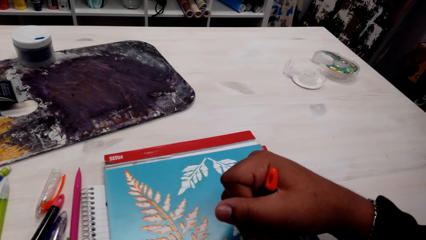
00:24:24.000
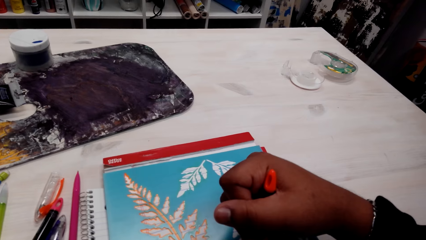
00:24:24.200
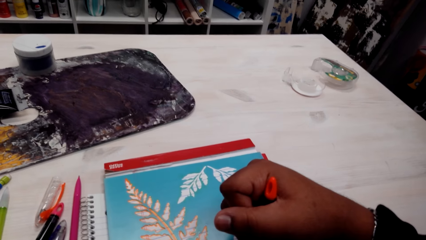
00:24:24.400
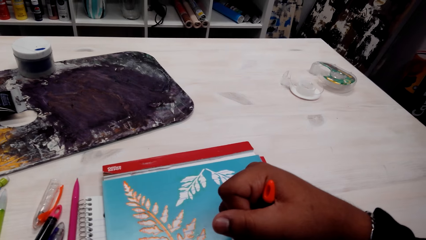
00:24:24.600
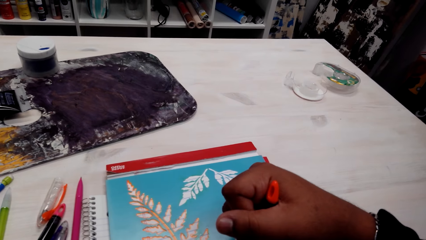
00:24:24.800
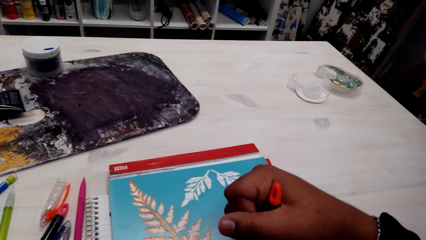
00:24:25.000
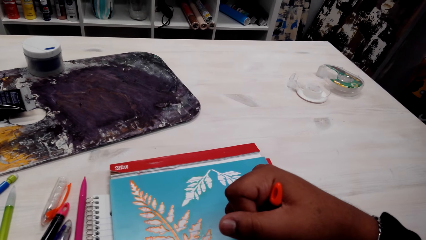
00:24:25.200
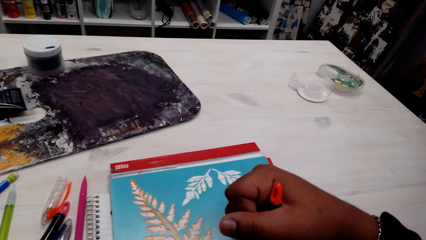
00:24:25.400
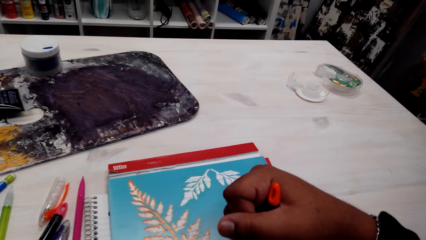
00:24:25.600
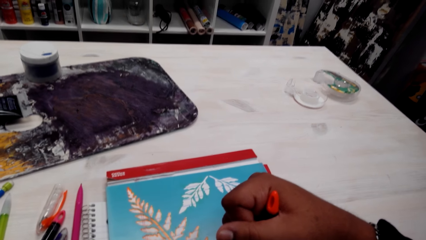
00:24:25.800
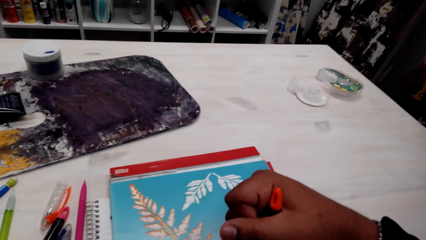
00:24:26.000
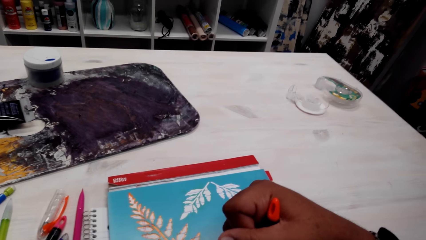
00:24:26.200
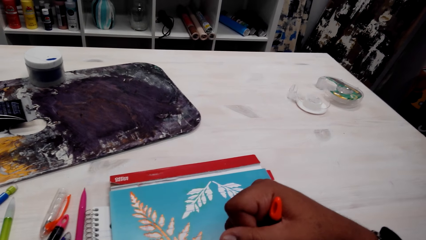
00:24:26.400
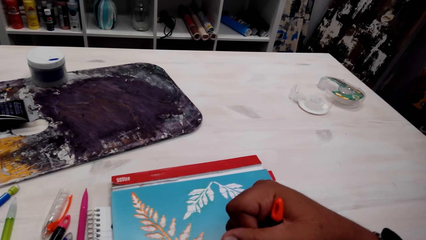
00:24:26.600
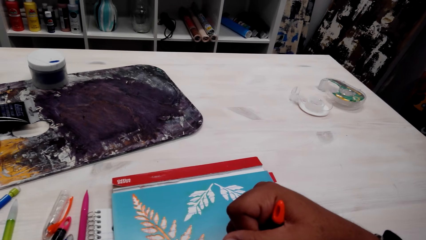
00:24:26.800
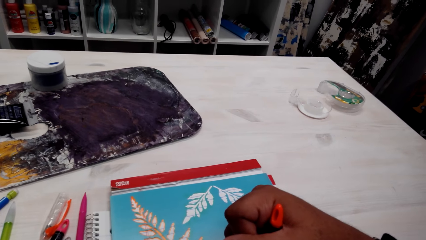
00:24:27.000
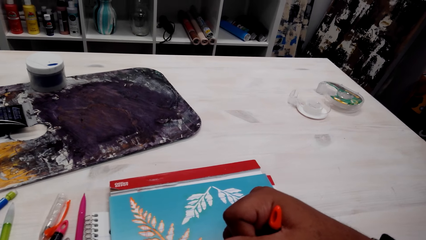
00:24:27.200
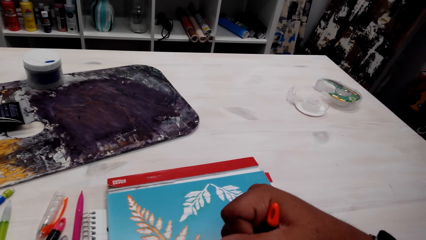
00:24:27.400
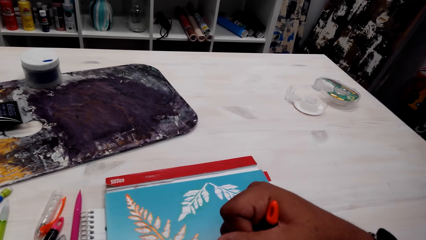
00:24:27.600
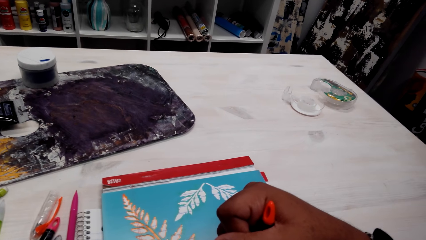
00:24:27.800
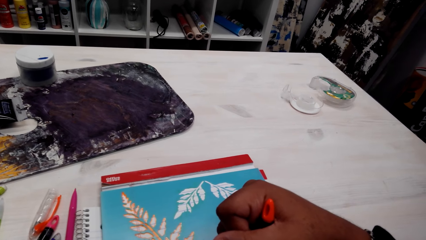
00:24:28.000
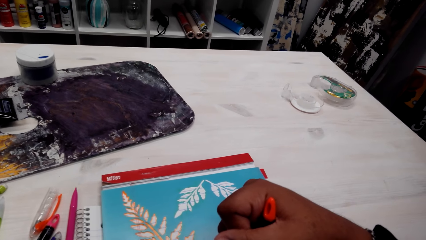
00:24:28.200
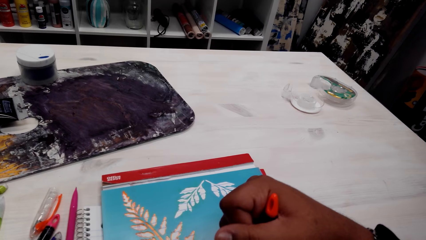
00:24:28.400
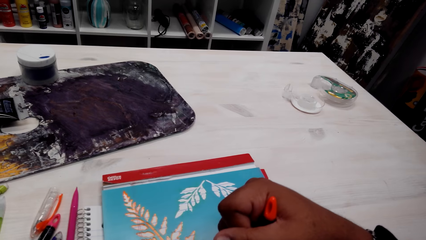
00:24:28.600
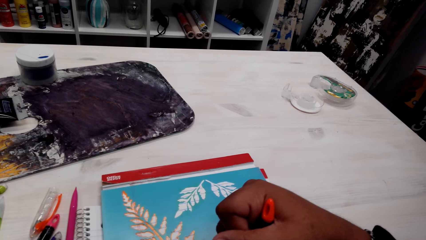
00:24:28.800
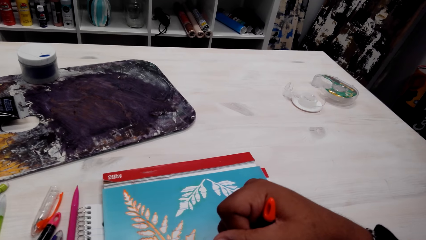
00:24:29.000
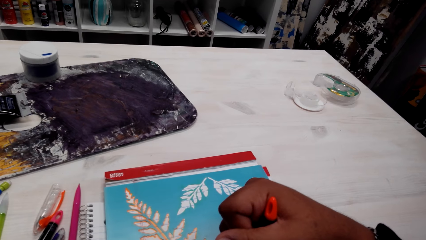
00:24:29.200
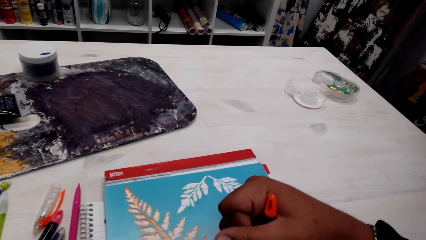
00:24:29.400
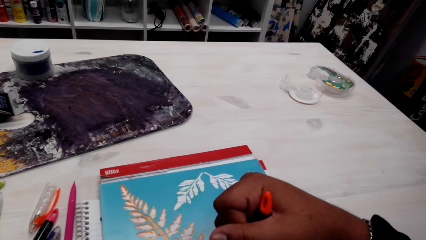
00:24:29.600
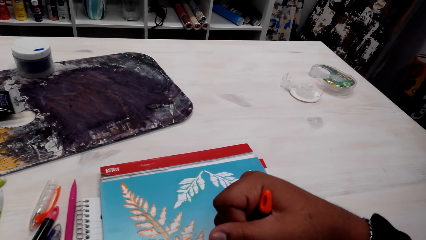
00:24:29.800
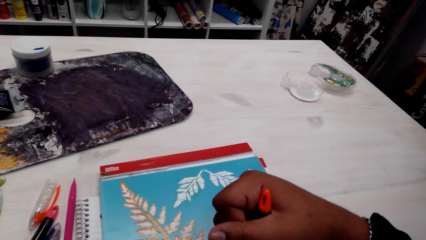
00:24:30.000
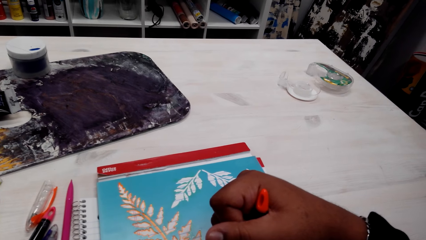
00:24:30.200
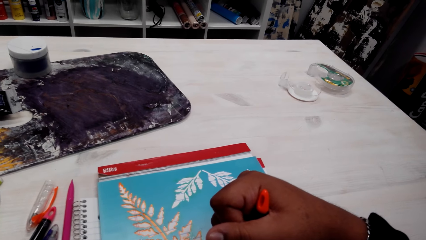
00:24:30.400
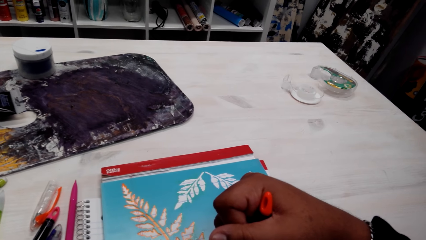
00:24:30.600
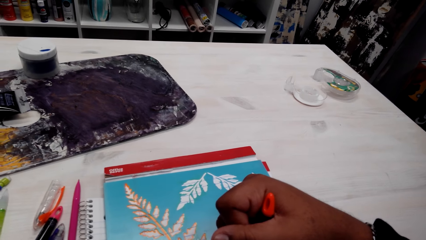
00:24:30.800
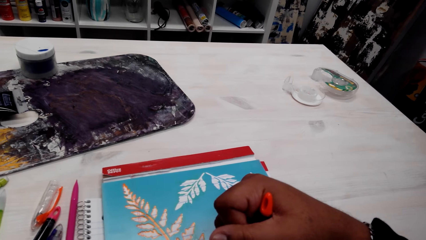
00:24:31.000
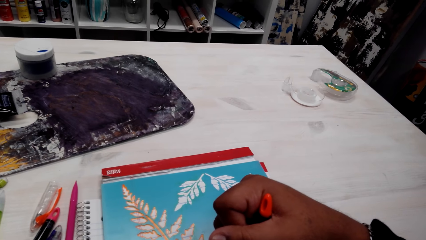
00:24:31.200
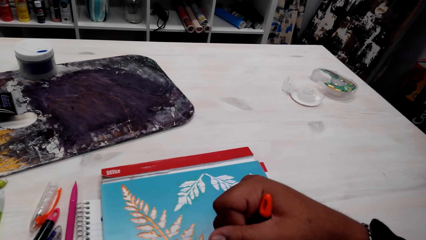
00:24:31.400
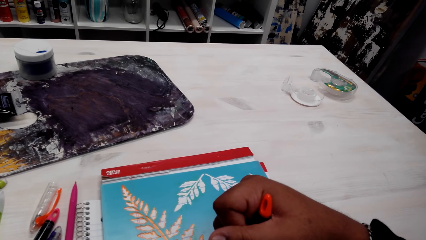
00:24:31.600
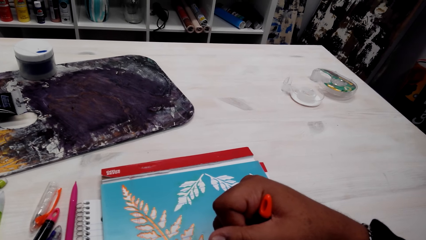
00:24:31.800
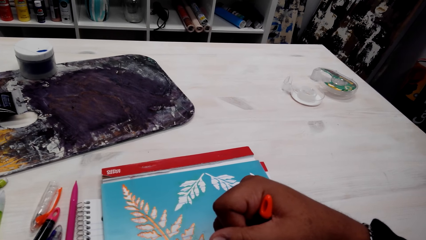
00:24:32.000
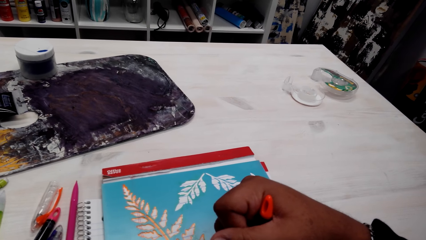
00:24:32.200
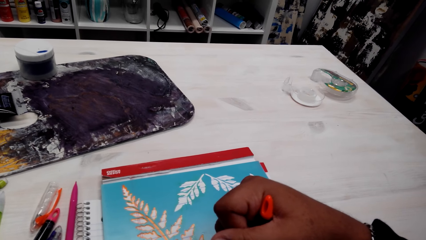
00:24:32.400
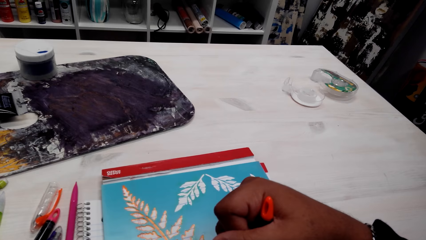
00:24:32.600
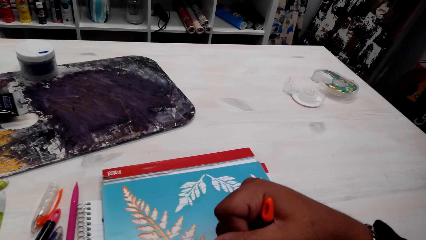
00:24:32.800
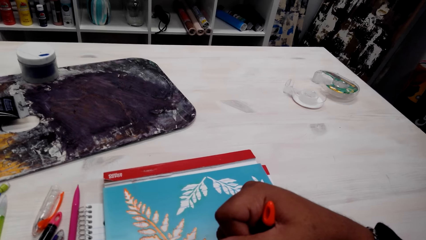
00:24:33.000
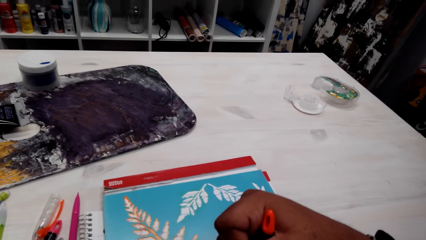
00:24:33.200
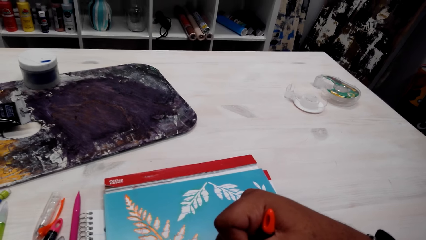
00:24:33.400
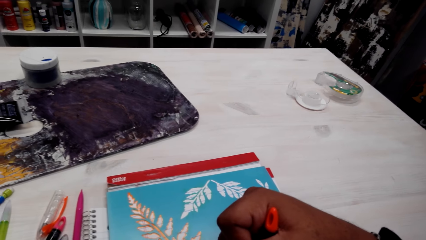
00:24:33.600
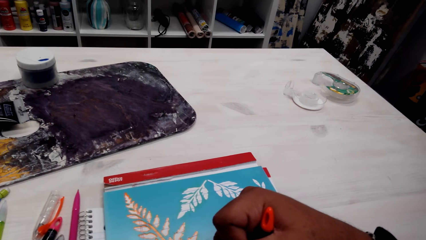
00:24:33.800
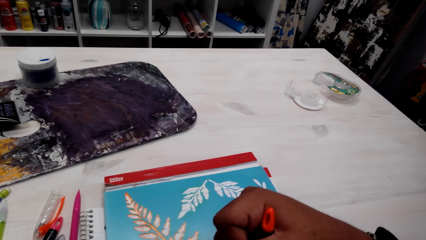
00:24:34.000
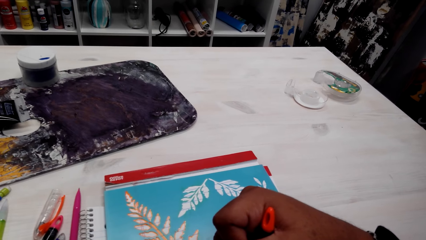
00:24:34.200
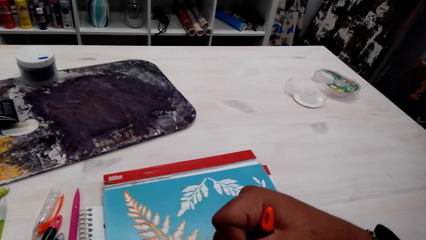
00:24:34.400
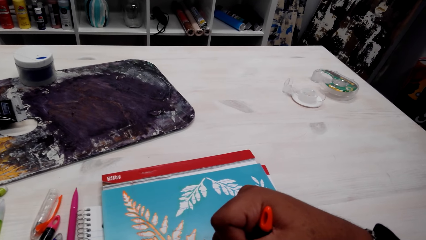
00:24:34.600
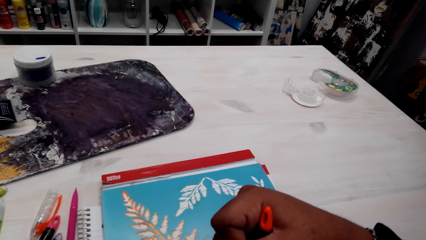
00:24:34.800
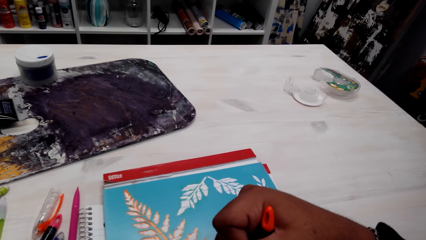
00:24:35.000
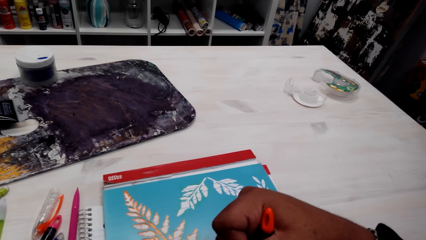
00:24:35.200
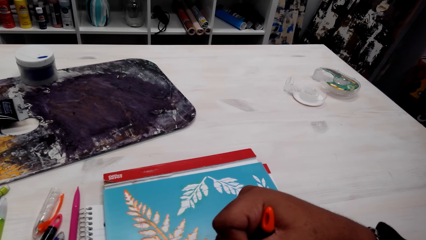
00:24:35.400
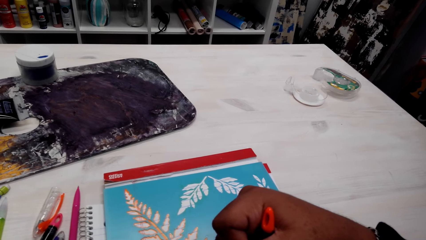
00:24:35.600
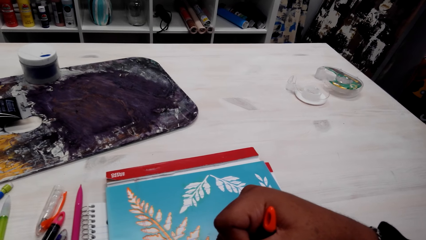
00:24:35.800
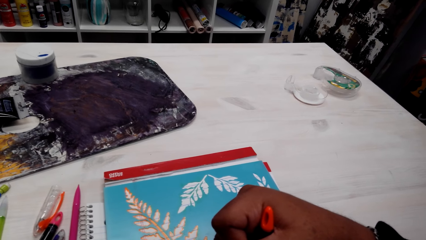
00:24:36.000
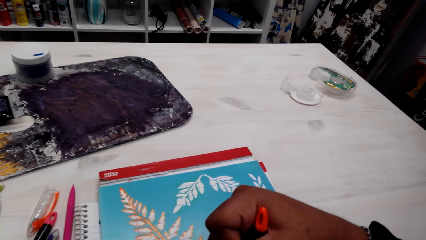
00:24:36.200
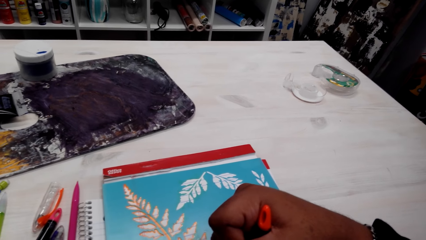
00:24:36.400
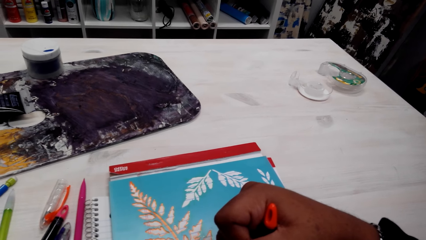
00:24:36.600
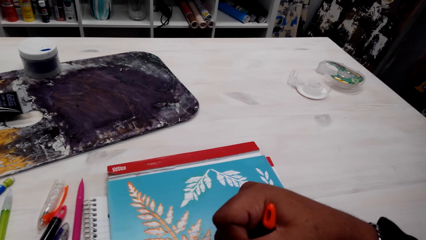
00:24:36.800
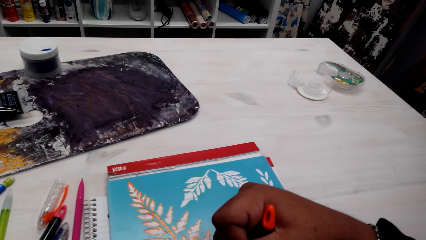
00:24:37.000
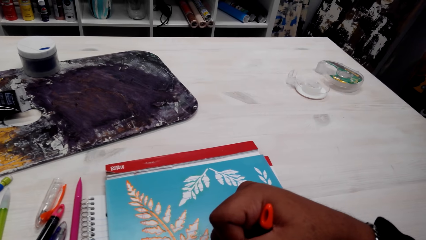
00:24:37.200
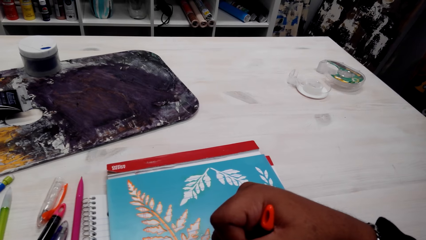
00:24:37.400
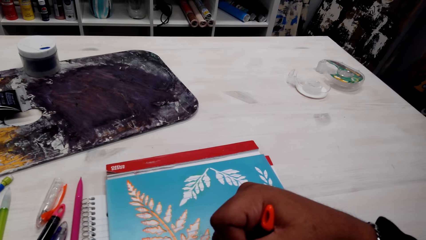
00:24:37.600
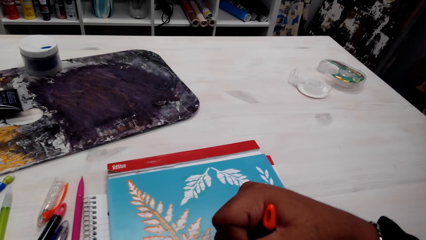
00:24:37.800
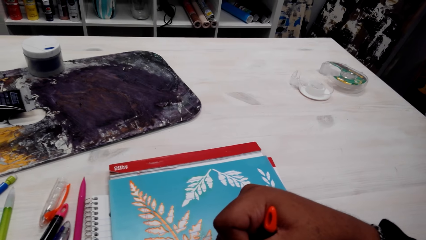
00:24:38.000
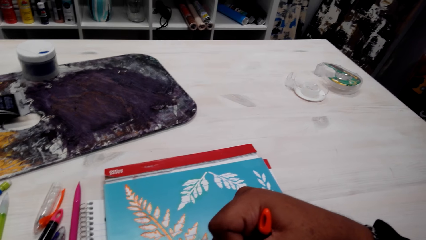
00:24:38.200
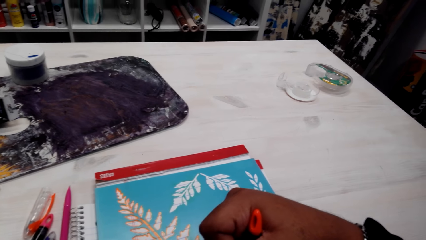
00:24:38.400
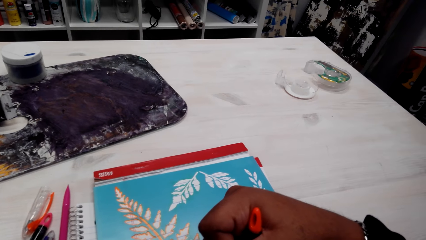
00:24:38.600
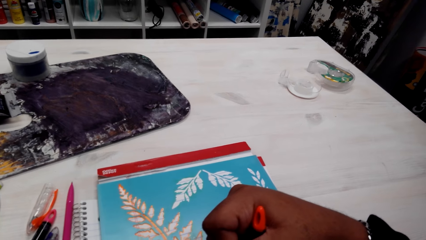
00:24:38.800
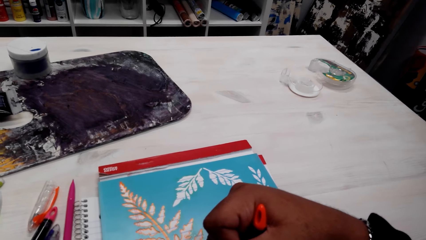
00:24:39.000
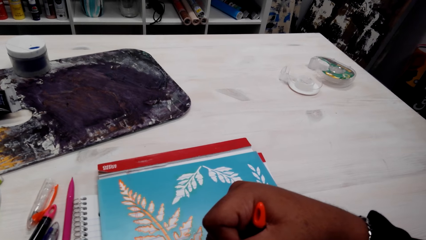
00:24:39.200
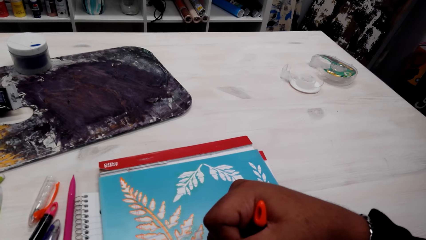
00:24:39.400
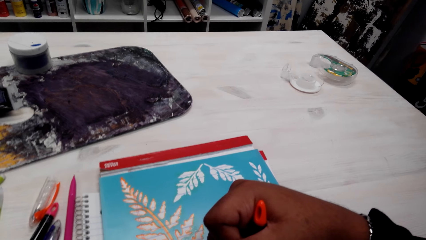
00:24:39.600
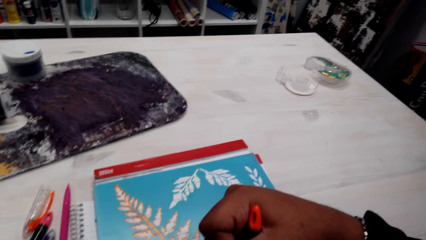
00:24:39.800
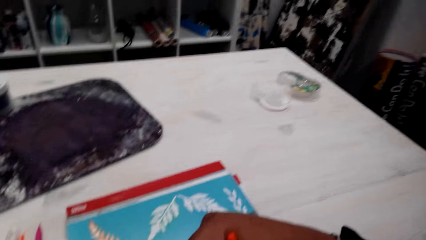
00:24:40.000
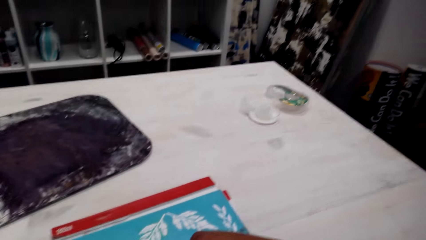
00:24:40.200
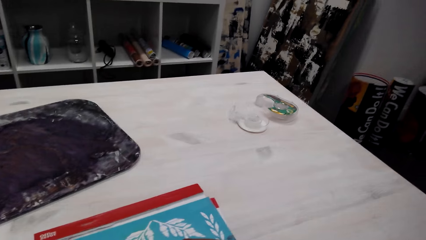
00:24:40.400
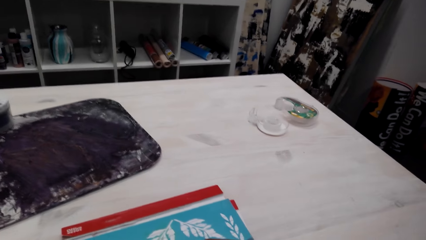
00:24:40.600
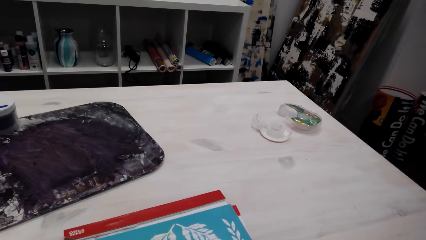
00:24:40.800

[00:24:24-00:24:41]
The camera wearer talks to a person.
